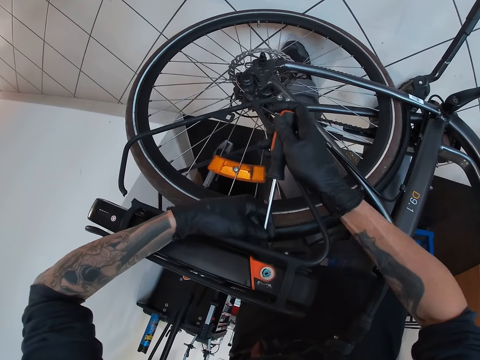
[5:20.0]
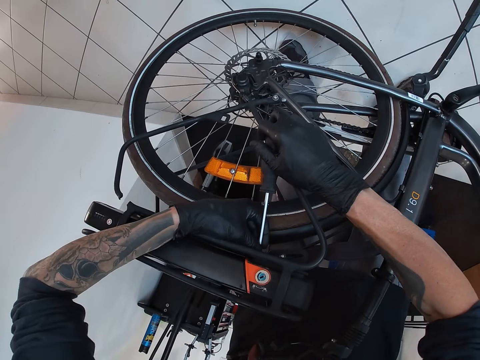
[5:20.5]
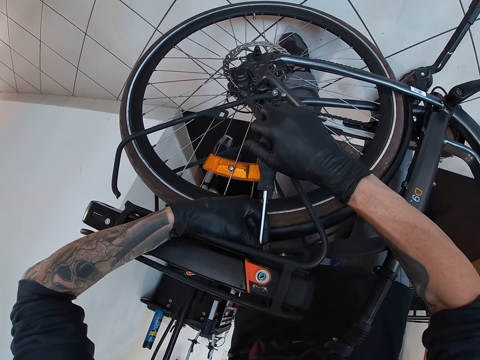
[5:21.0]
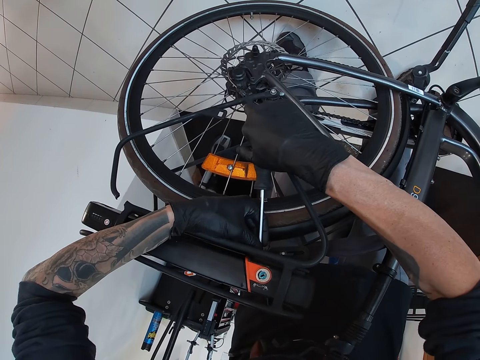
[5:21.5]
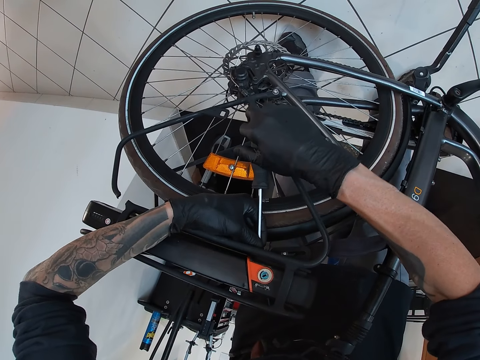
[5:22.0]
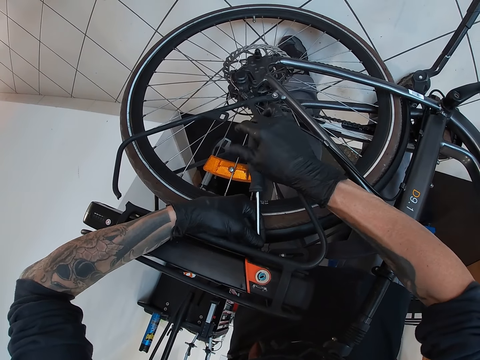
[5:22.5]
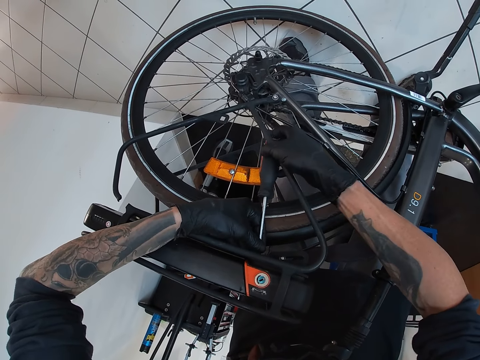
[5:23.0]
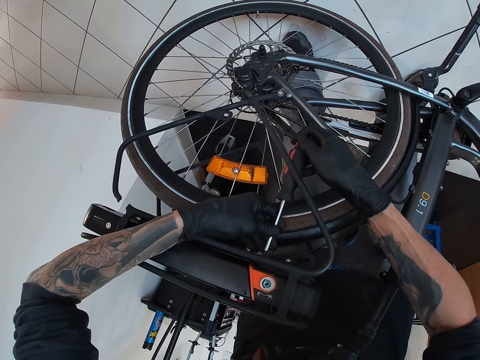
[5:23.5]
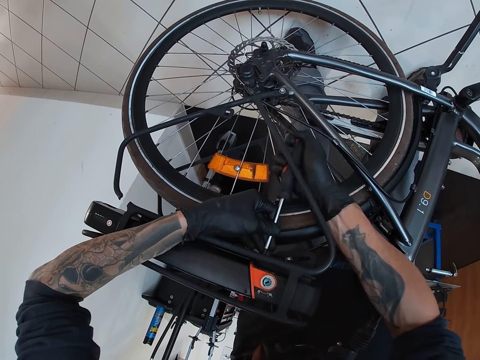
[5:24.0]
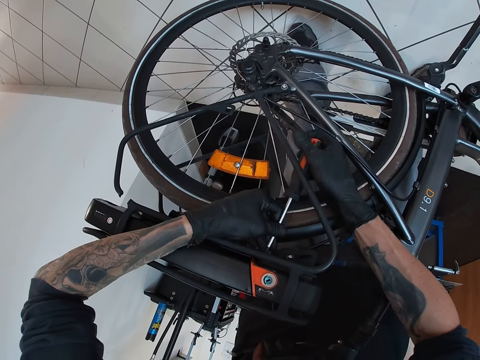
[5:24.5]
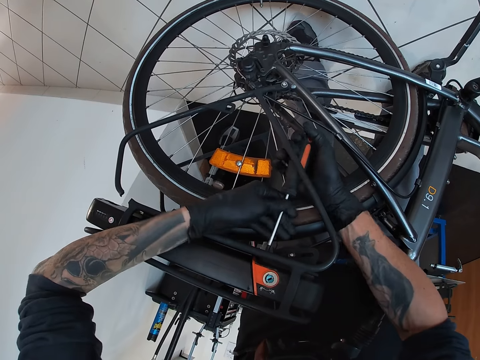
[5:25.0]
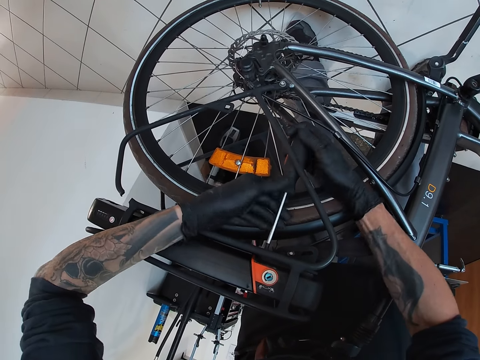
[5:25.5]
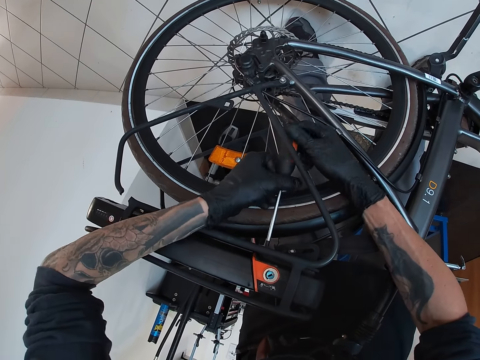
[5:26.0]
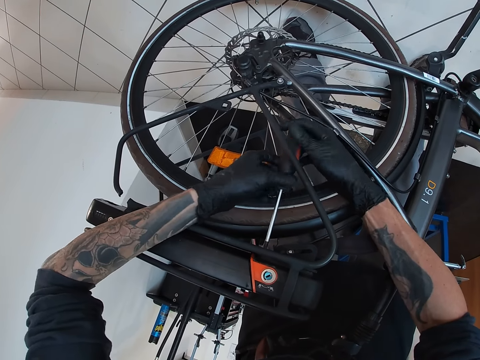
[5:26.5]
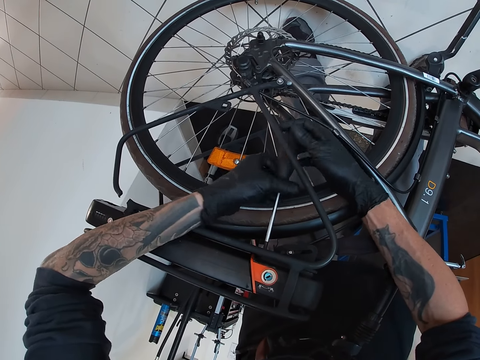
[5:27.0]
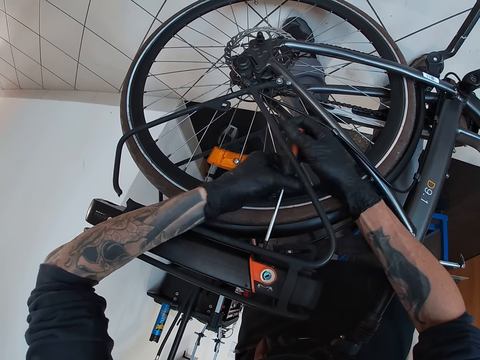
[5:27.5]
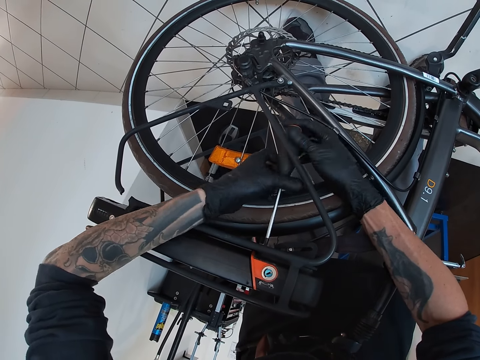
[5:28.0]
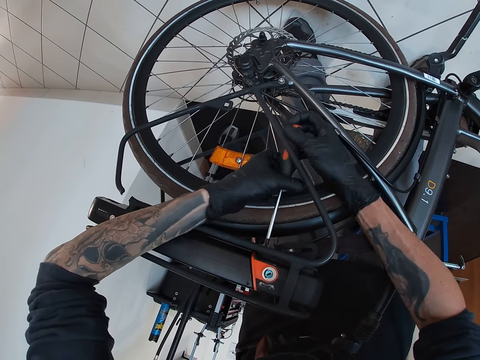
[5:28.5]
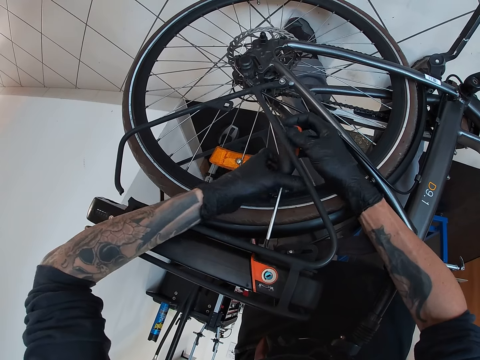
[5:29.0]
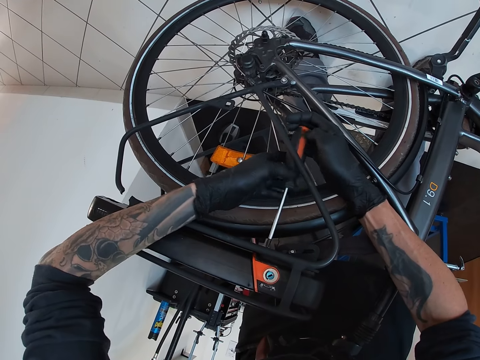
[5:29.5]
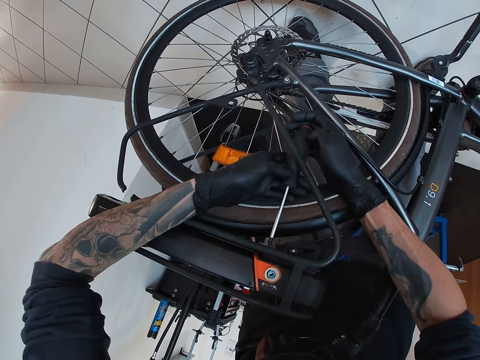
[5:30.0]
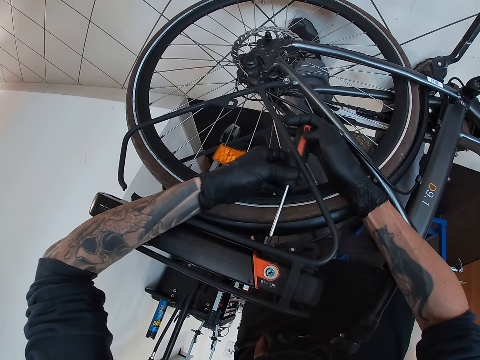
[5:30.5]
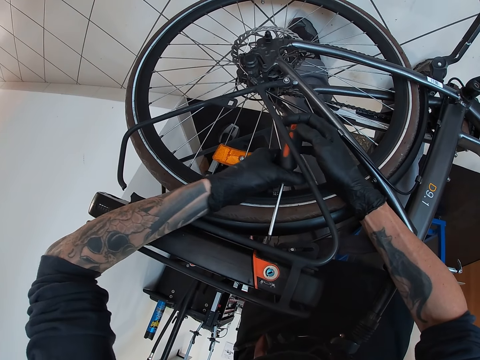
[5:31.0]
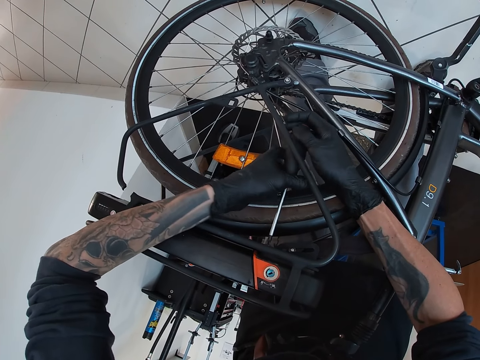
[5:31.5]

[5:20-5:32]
The camera wearer unscrews a nut in the bicycle carrier with the screwdriver with his hands.

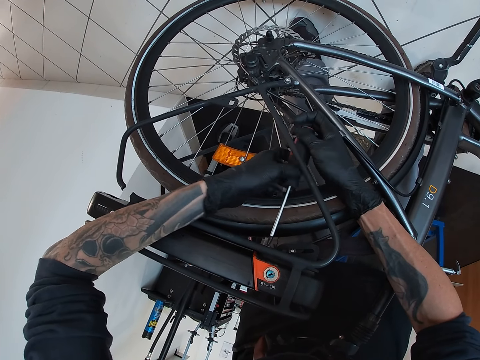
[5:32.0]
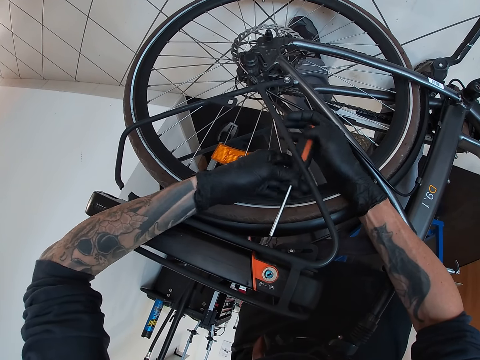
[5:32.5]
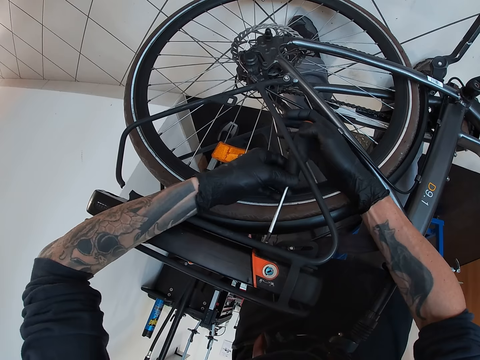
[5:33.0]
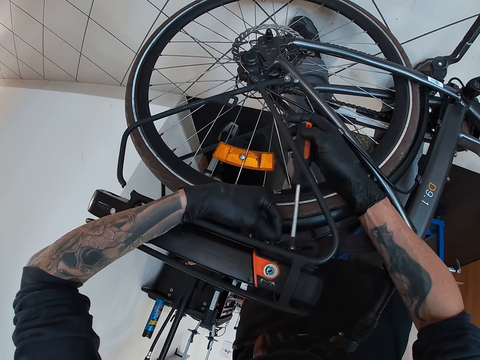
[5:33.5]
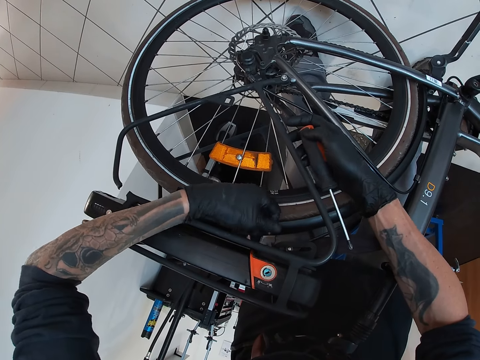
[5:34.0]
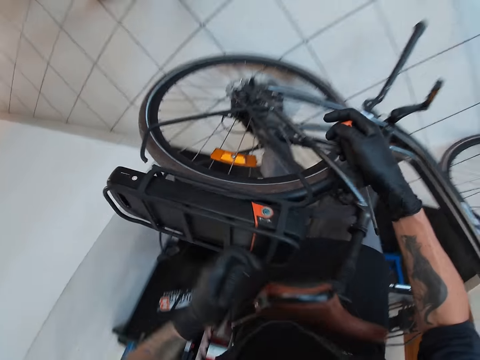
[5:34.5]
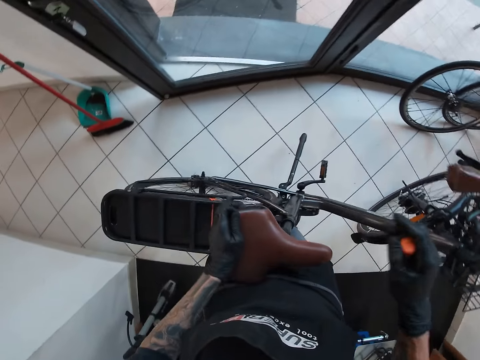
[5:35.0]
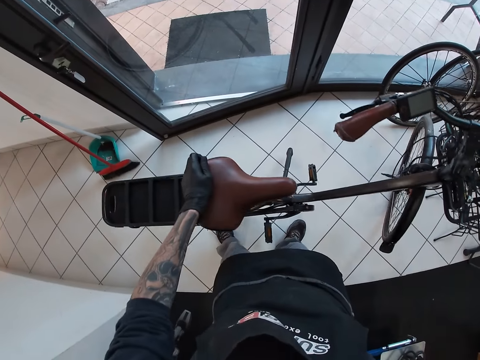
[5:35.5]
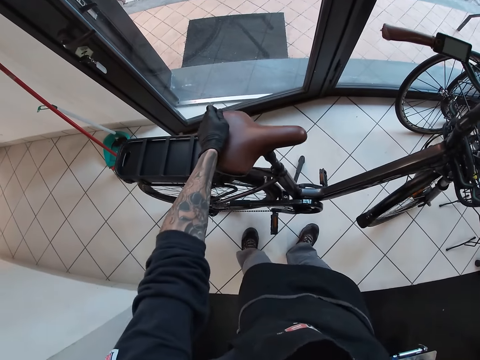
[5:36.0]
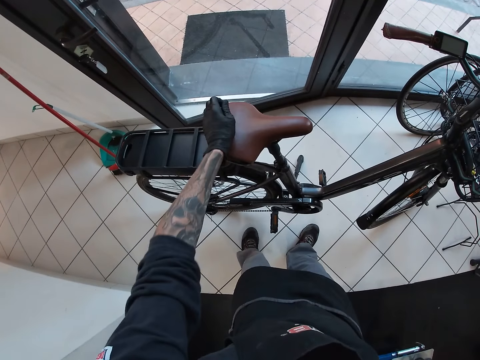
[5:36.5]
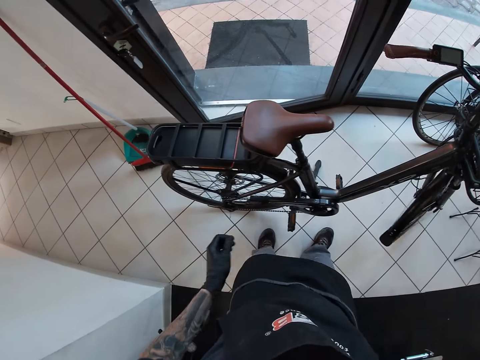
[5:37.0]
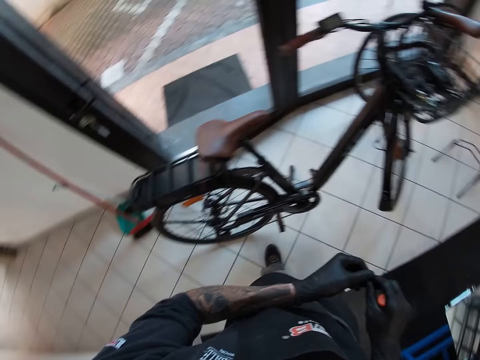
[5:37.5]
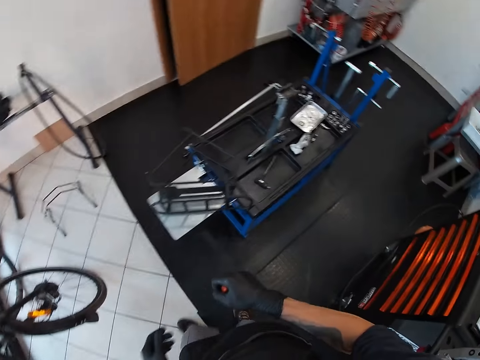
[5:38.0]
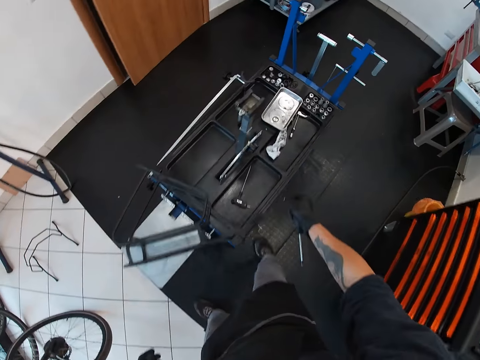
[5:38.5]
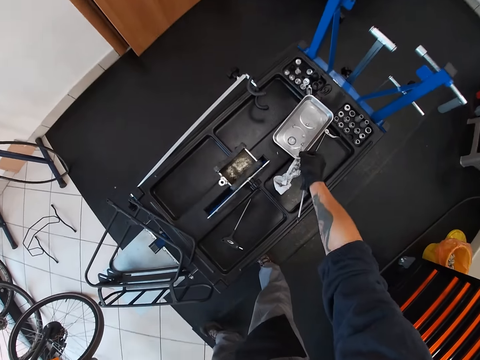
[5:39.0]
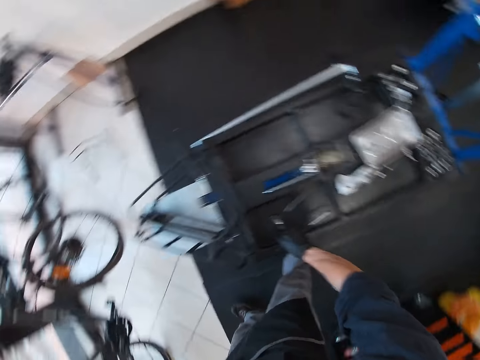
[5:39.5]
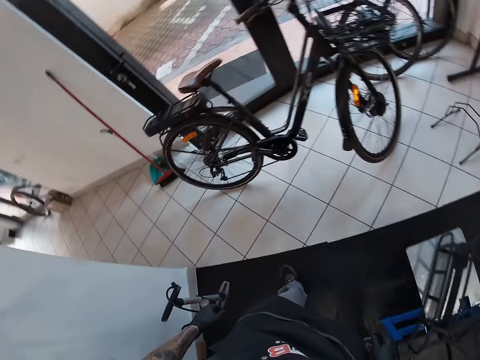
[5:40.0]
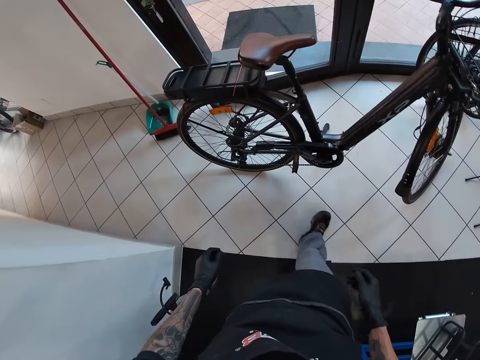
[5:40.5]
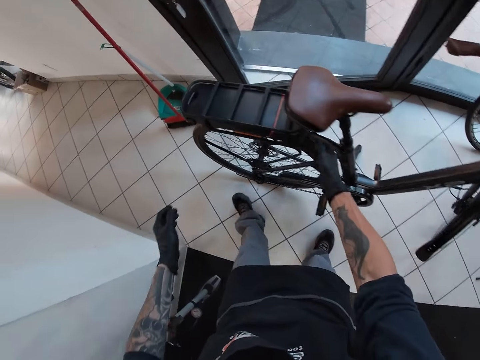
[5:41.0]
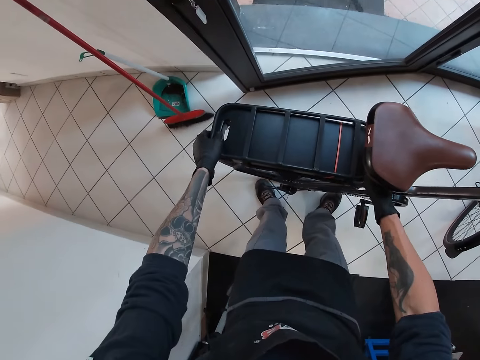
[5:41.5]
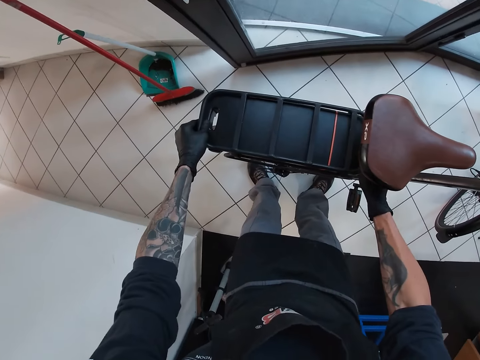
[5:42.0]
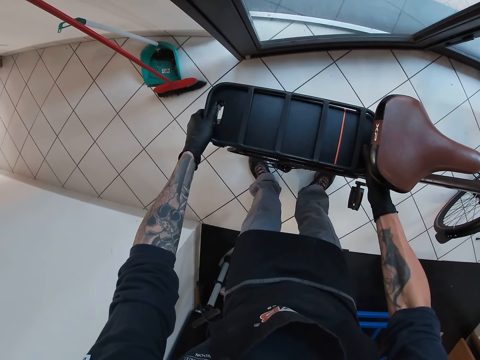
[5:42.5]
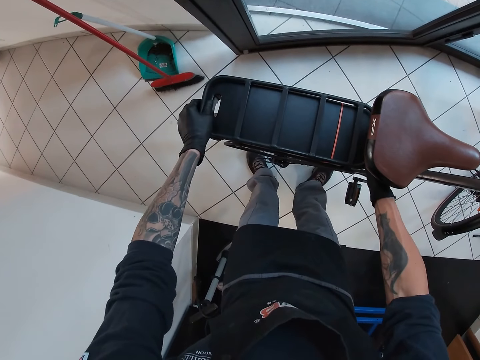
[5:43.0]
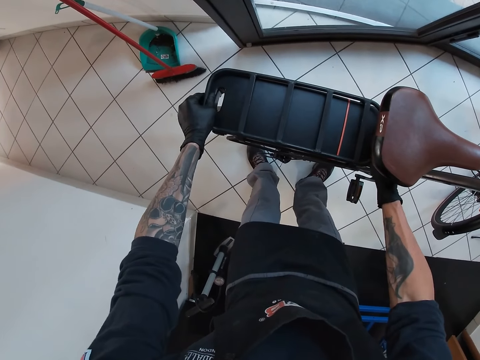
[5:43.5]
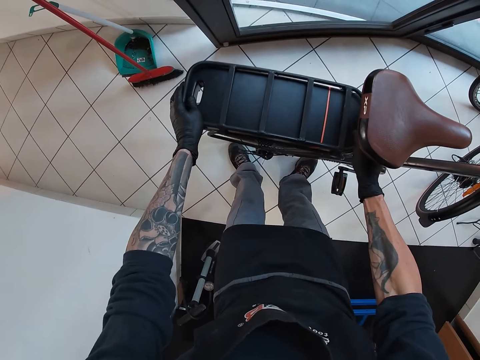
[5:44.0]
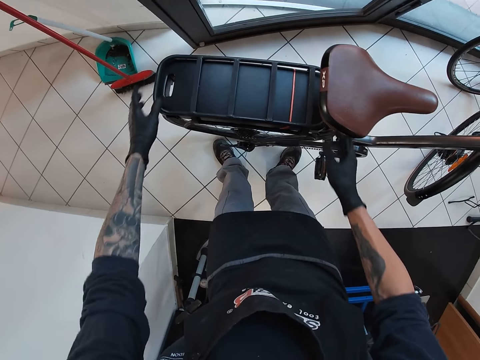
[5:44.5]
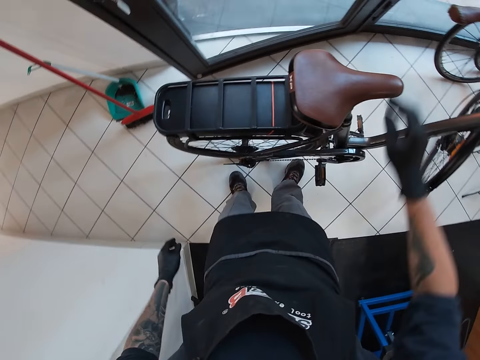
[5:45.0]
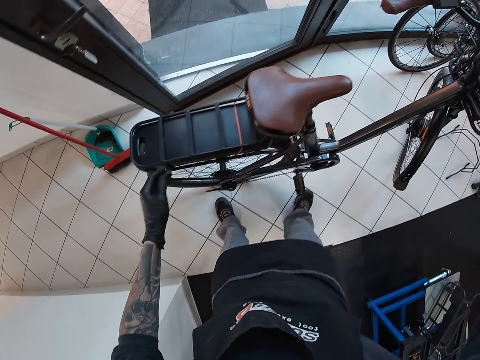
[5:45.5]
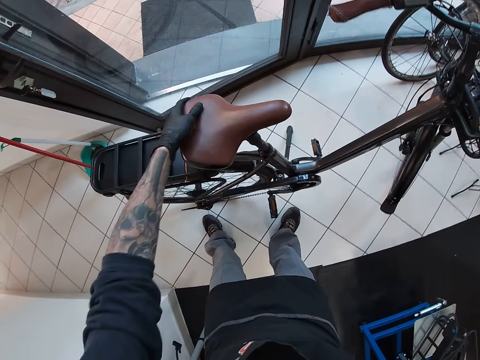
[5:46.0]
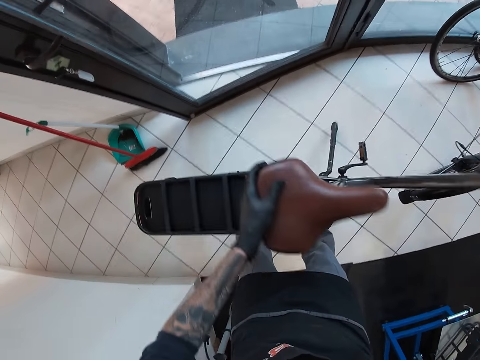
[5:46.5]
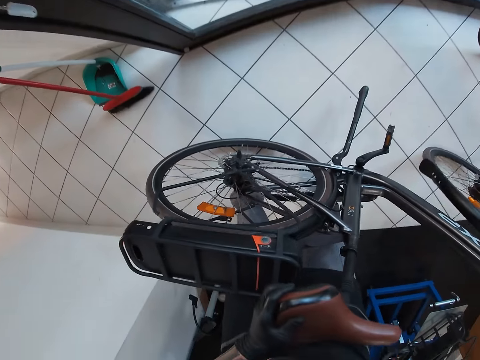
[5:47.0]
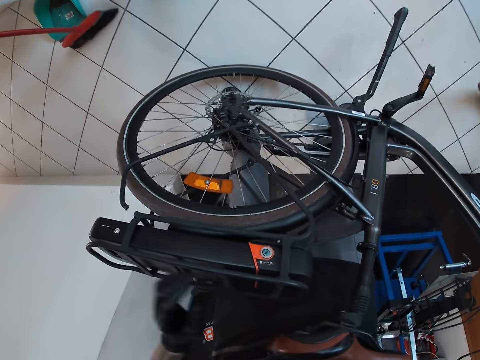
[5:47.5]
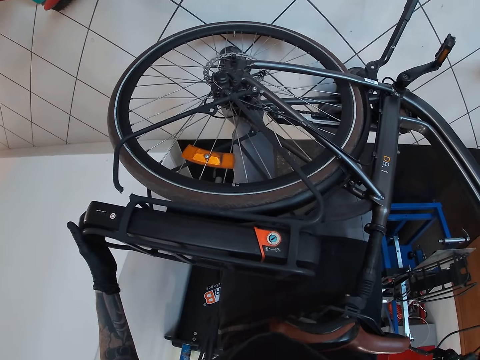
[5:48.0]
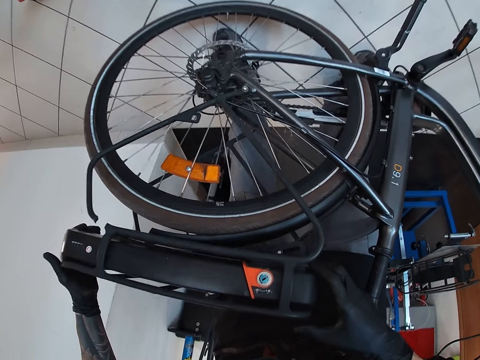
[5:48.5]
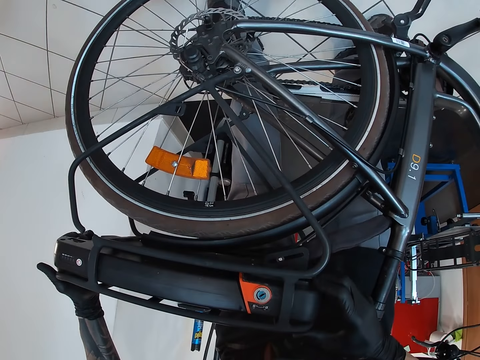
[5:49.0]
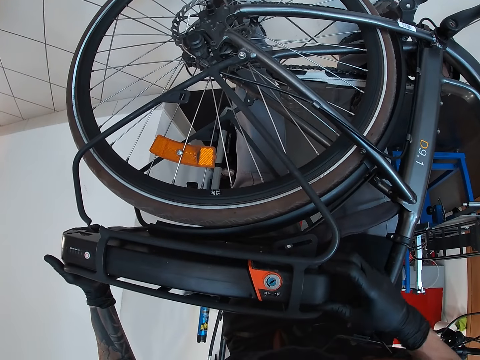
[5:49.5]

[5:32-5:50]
The camera wearer picks up the nut in the bicycle with his left hand. He lifts the bicycle with his hands. He stands the bicycle. He passes the nut in his left hand to his right hand. He moves towards the table. He drops the nut in his right hand in the container on the organizer. He drops the screwdriver on the organizer with his right hand. He moves to the bicycle. He adjusts the bicycle with both hands. He holds the bicycle carrier. He bends the bicycle with his hands. He adjusts the bicycle. He holds the bicycle with his left hand. He removes the rear rack with his right hand. He holds the bicycle carrier.
